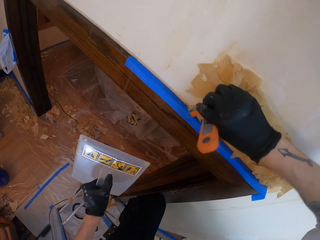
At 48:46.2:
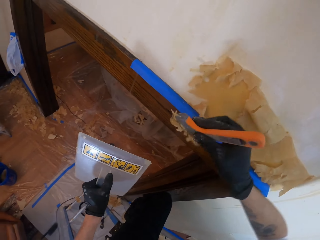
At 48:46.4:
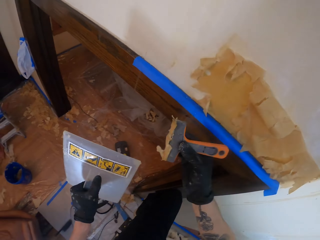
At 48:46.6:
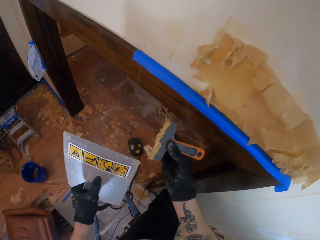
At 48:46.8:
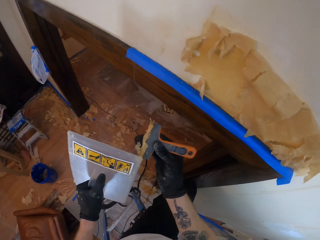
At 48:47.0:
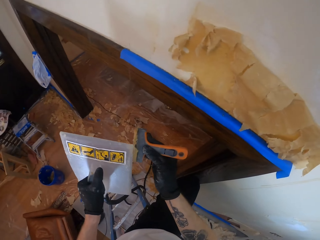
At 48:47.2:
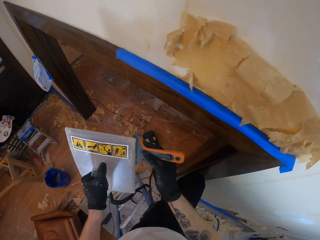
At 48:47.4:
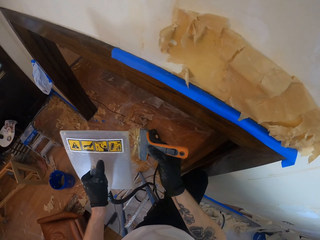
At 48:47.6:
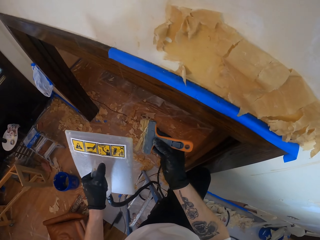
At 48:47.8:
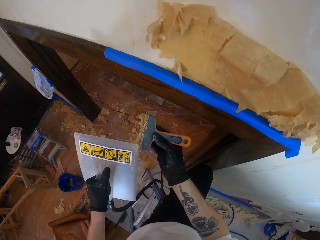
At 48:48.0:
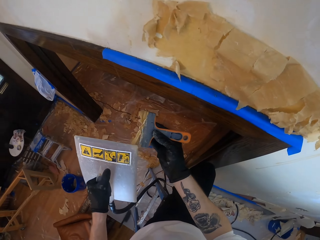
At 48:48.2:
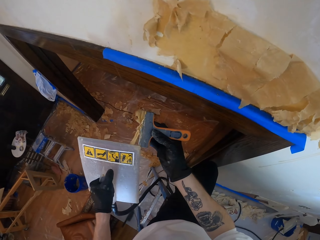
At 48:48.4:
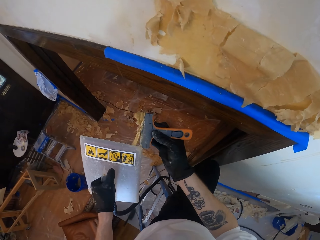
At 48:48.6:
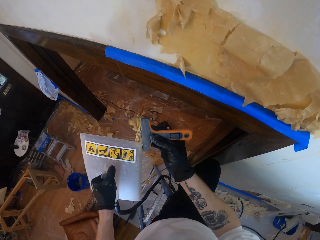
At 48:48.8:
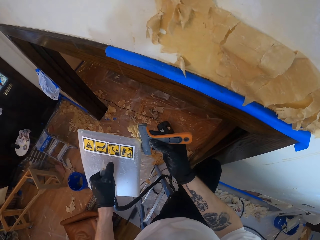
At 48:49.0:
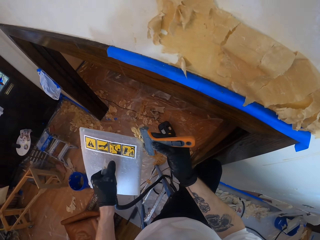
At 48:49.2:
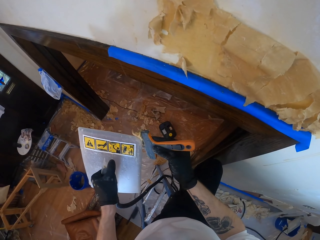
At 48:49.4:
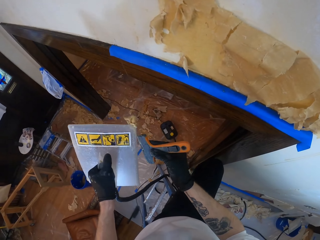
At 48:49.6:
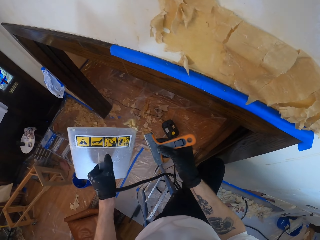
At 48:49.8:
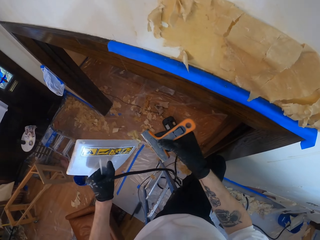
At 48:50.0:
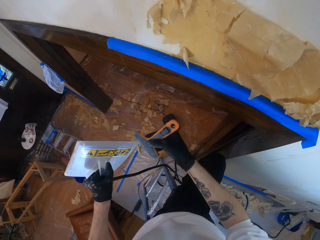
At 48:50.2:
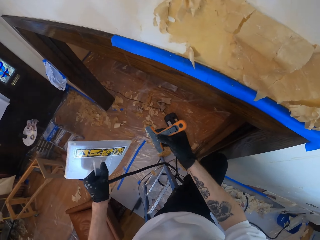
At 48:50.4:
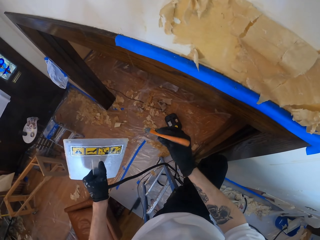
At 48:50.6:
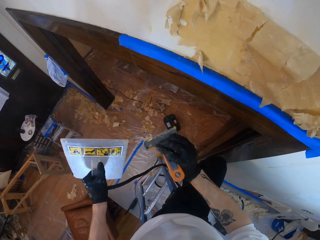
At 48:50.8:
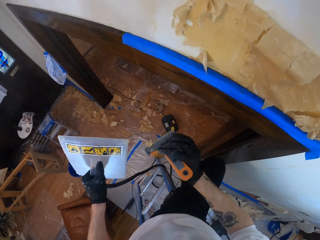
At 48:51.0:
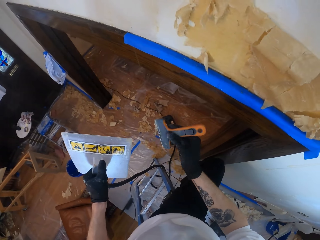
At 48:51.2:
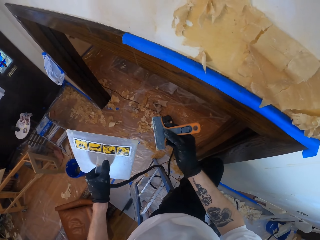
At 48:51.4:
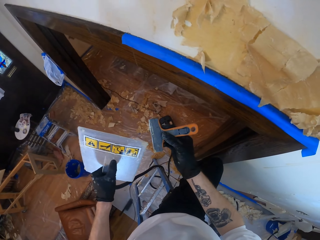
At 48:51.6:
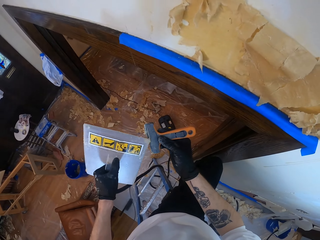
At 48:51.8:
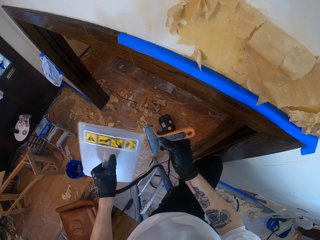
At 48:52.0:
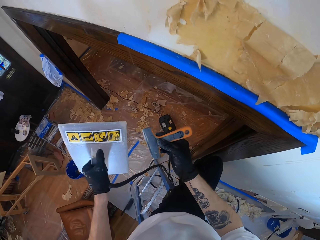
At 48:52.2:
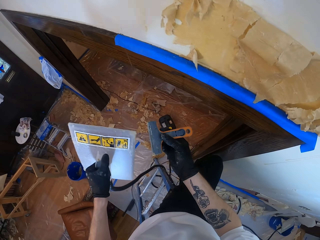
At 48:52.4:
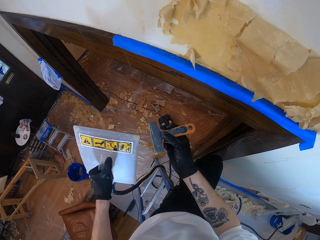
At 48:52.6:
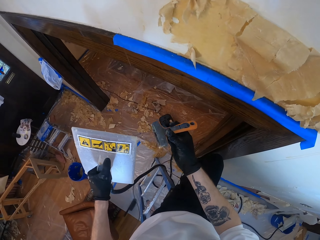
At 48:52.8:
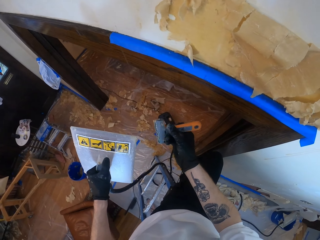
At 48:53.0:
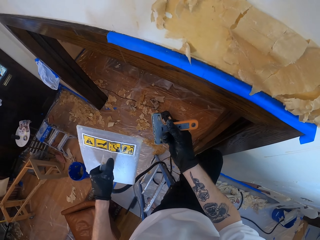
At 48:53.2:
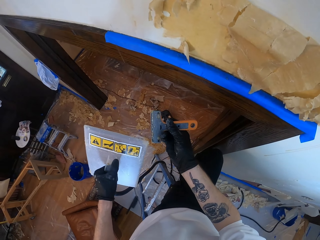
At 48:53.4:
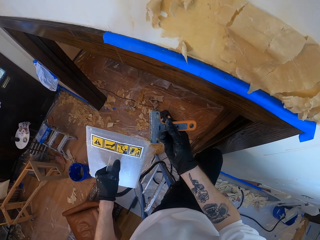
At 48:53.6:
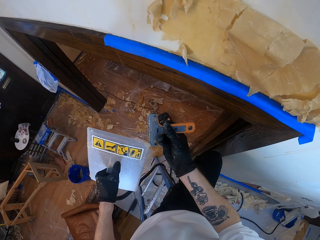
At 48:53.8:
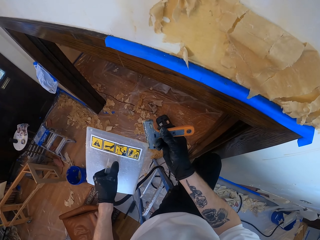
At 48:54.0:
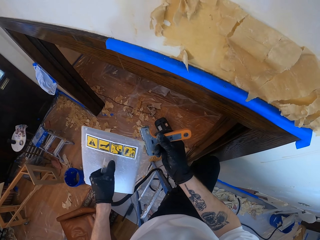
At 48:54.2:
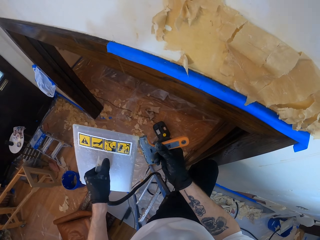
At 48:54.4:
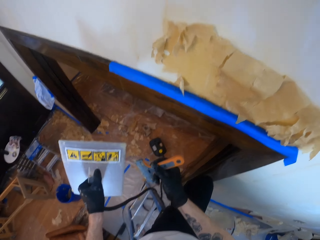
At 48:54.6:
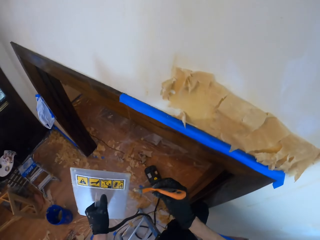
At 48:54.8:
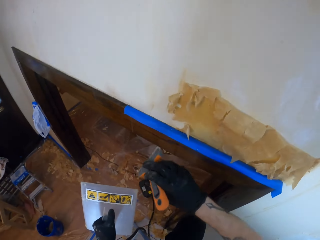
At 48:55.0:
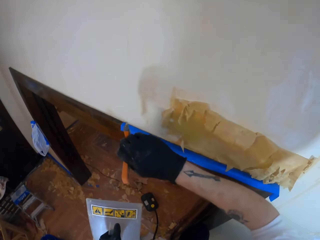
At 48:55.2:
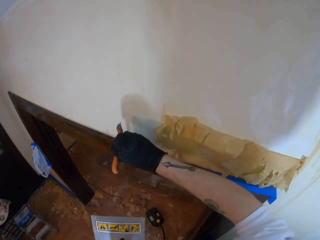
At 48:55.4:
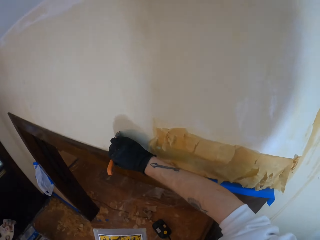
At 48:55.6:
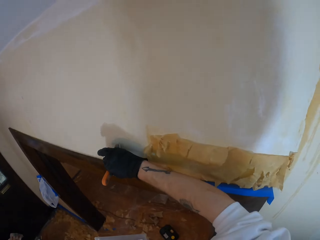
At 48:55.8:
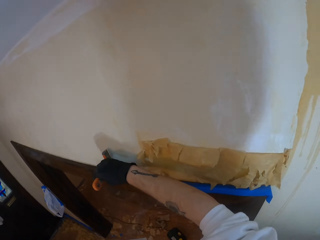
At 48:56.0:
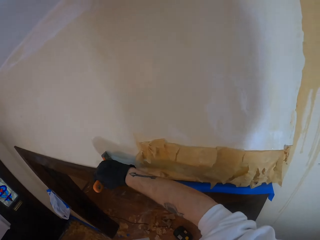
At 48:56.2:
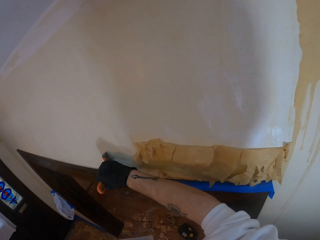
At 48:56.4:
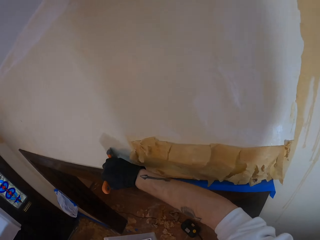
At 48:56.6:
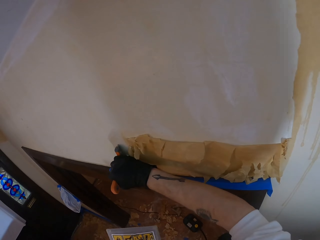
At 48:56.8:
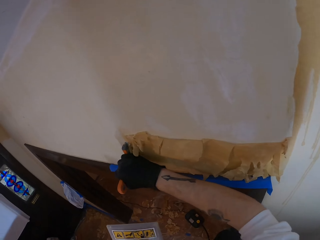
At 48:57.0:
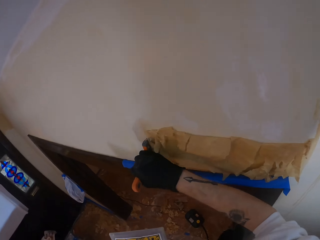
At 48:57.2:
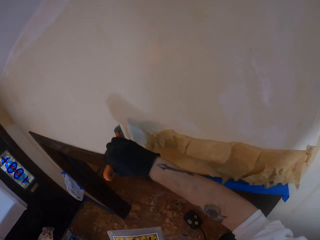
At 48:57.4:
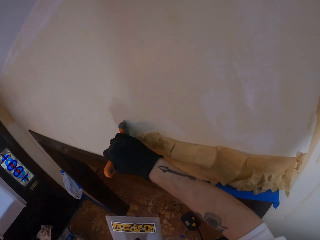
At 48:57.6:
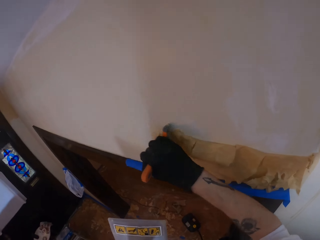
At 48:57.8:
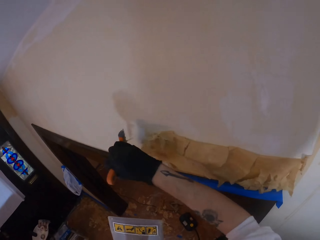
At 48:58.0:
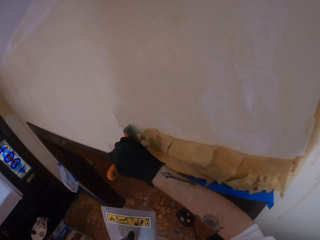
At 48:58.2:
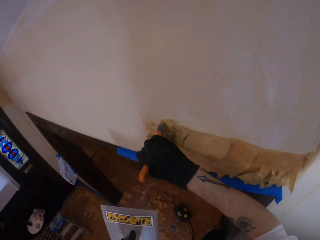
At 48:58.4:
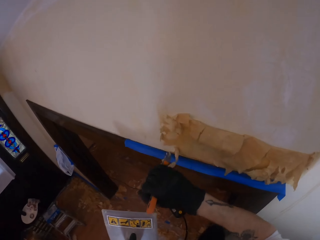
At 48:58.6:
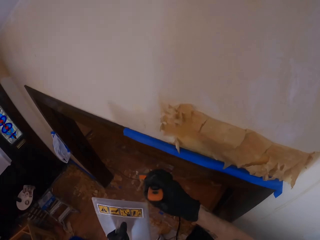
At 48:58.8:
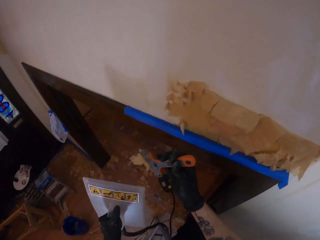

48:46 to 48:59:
The camera wearer removes paint from the paint scraper with the trowel. They remove paint from the trowel with the scraper. They remove paint from the scraper with the trowel. They remove paint from the scraper with the trowel again. They remove the paint on the wall with the paint scraper.

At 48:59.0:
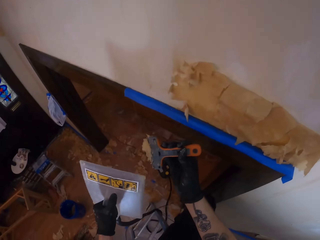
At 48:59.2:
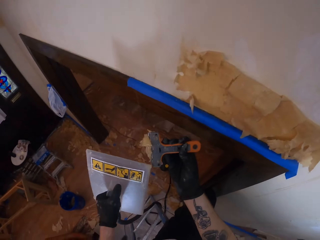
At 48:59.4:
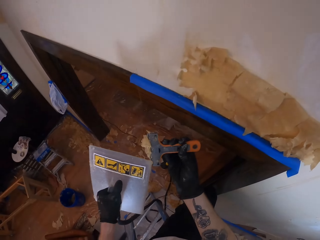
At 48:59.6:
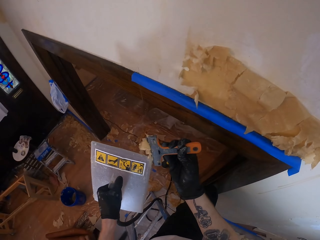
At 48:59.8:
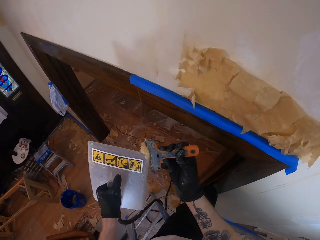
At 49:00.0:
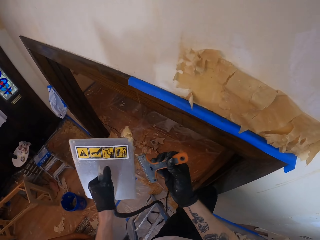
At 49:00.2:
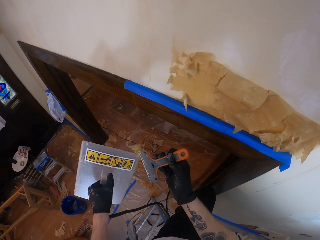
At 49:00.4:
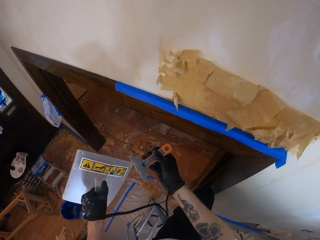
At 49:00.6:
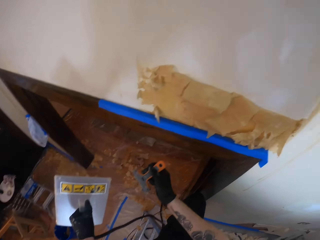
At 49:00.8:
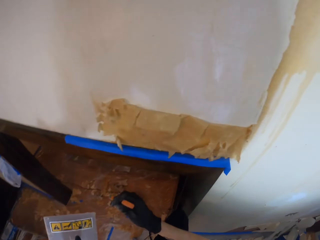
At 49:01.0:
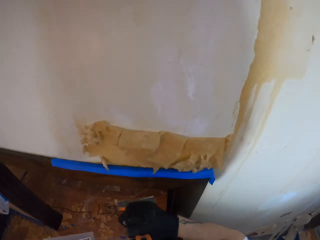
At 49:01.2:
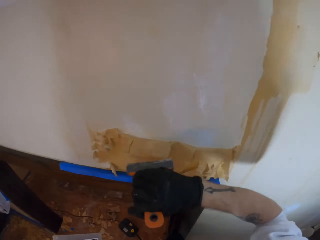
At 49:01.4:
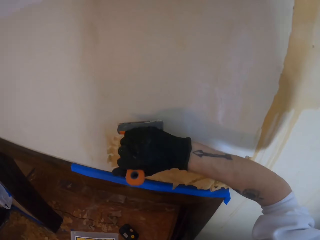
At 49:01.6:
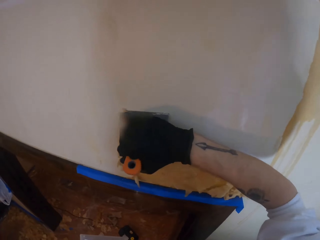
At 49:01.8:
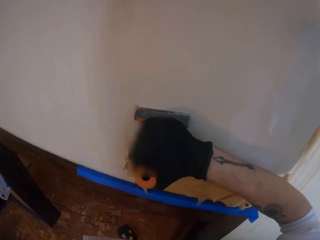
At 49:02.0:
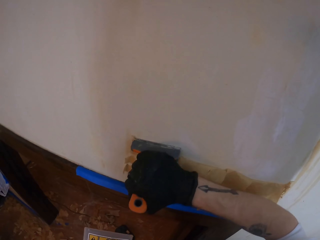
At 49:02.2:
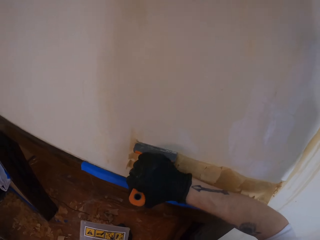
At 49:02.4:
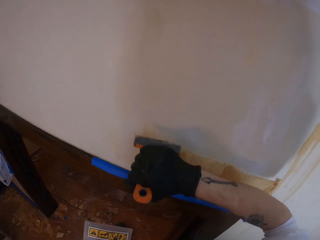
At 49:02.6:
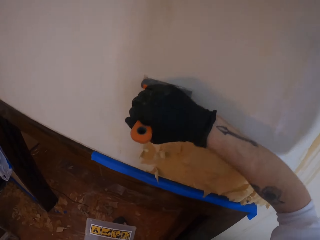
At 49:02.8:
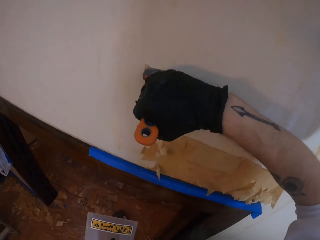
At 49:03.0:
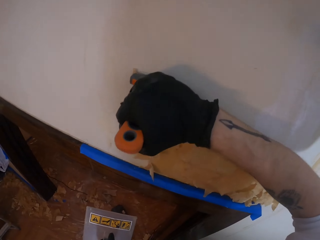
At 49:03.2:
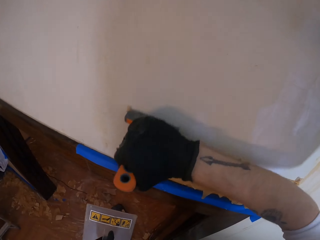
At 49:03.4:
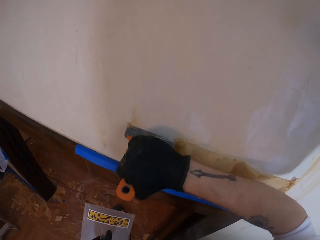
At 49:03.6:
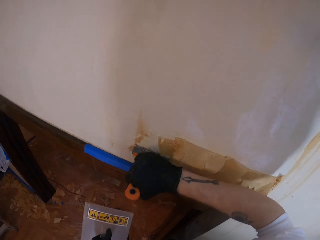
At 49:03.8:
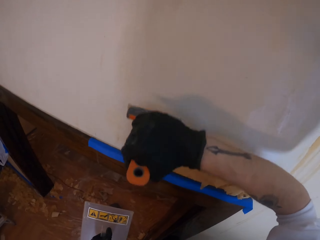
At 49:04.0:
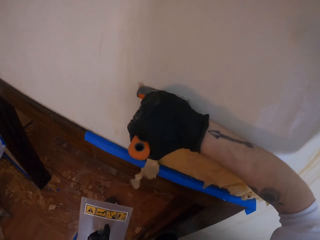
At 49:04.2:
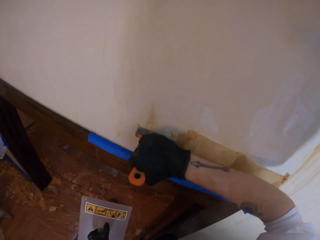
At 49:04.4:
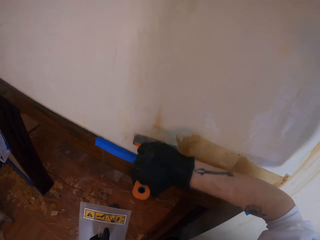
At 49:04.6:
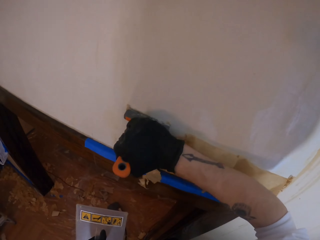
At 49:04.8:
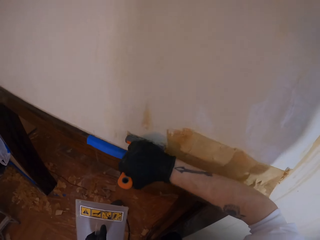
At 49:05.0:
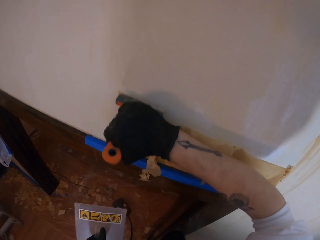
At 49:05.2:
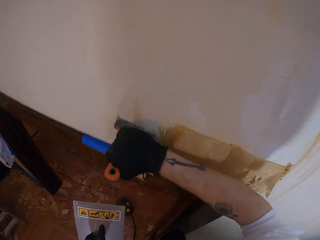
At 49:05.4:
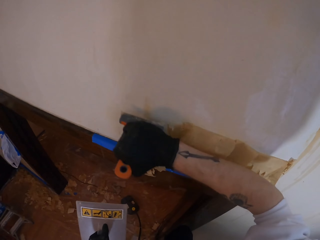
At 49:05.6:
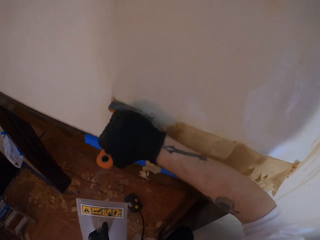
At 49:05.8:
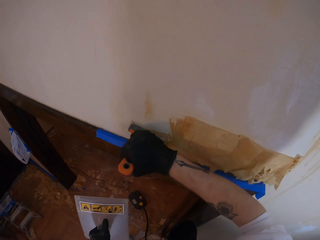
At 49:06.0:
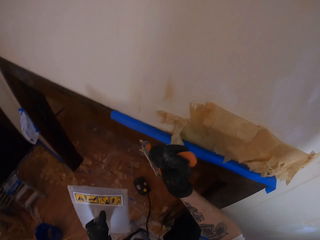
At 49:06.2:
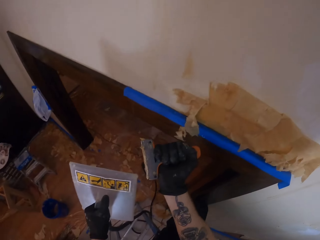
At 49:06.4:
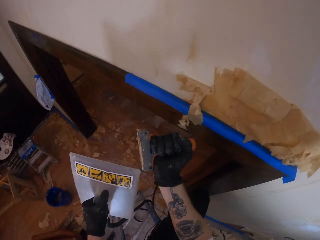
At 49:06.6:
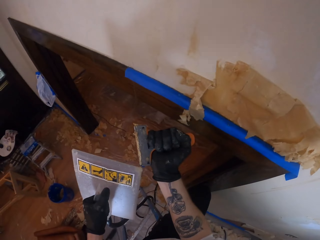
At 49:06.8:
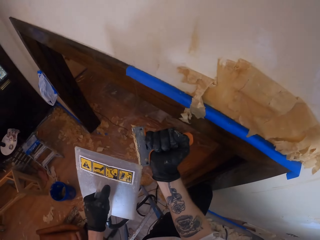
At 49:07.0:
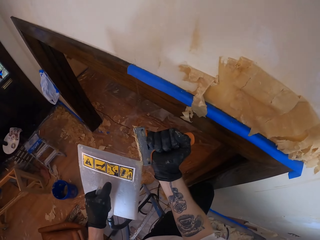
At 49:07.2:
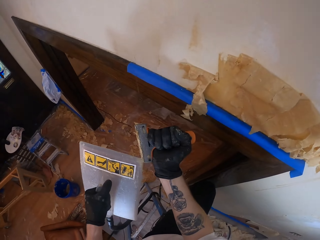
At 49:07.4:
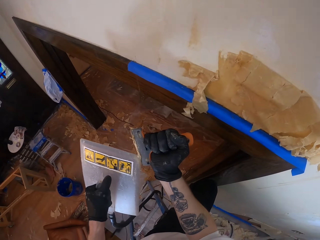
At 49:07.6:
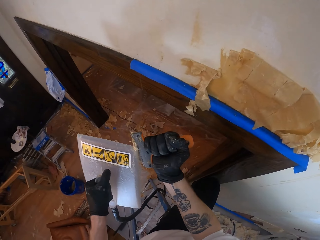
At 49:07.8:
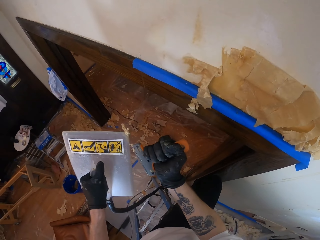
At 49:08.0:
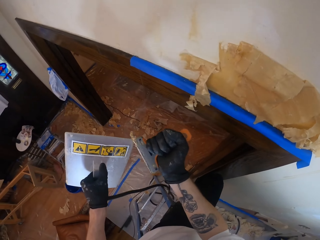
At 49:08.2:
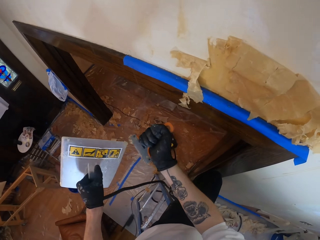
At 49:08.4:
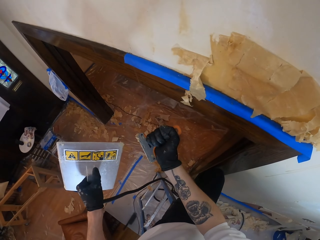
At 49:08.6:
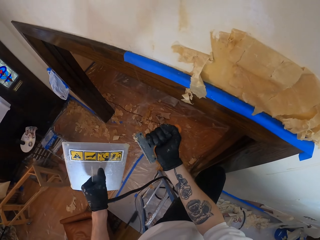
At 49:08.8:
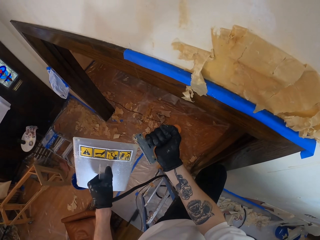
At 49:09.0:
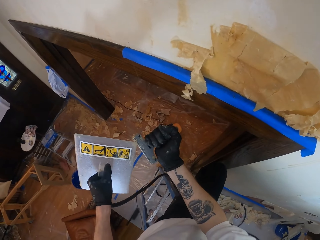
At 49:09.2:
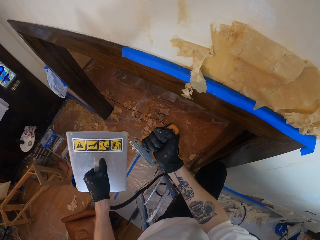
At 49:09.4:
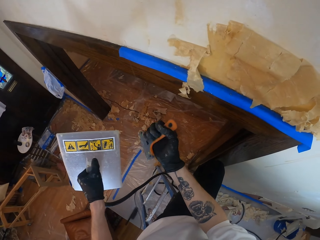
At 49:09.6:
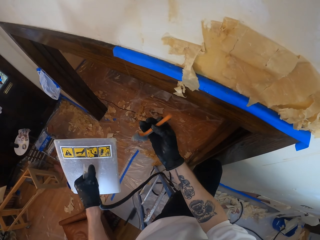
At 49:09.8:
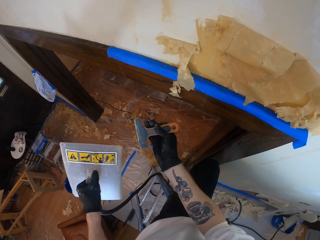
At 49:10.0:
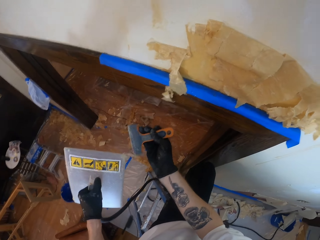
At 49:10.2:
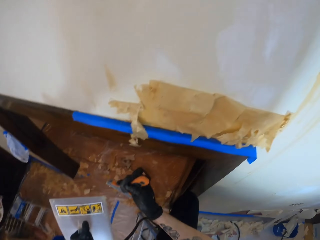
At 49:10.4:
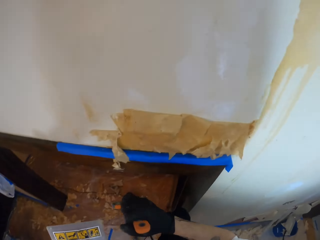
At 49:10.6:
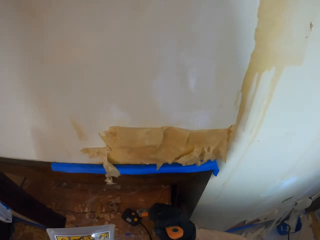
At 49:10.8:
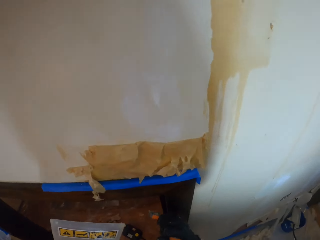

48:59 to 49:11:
The camera wearer removes paint from the paint scraper with the trowel. They remove paint from the trowel with the scraper. They remove the paint on the wall with the paint scraper. They remove paint from the scraper with the trowel. They remove paint from the trowel with the scraper. They remove paint from the scraper with the trowel.
